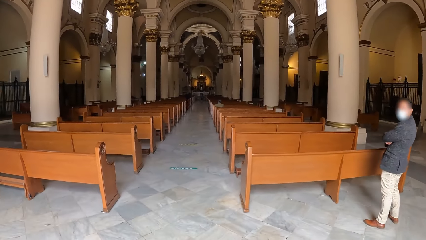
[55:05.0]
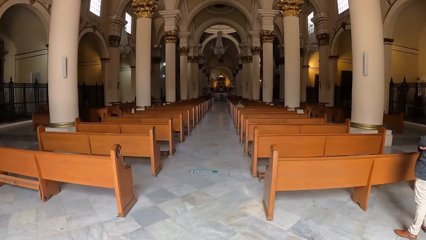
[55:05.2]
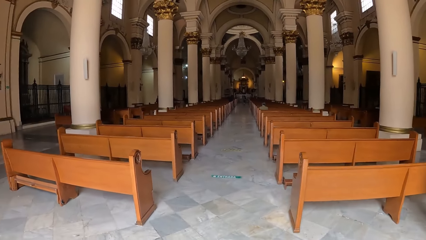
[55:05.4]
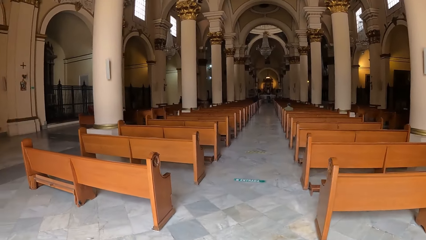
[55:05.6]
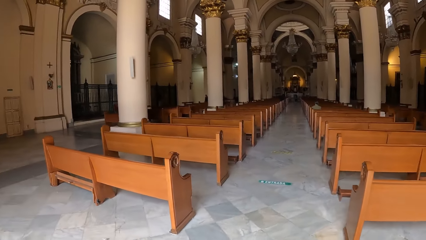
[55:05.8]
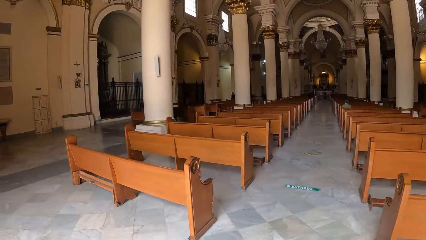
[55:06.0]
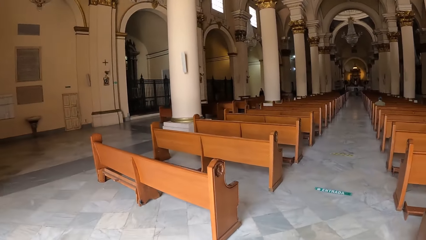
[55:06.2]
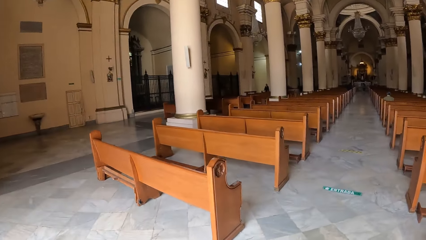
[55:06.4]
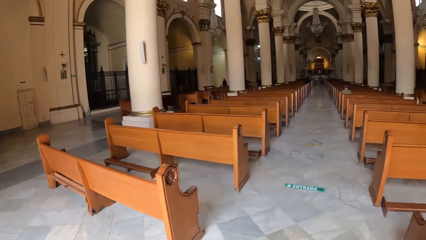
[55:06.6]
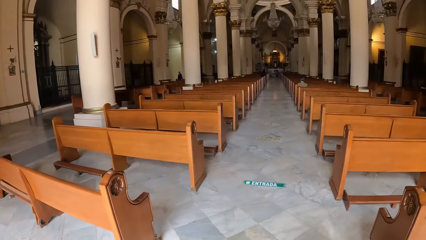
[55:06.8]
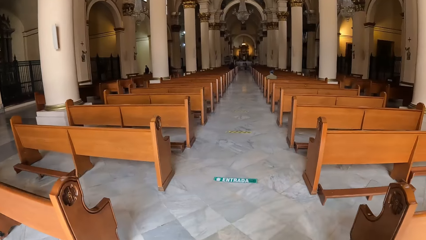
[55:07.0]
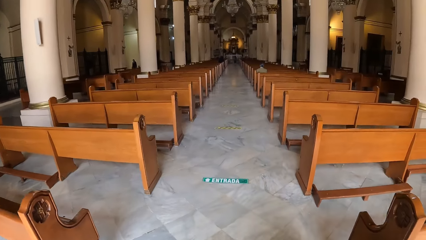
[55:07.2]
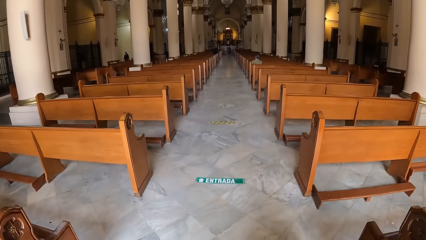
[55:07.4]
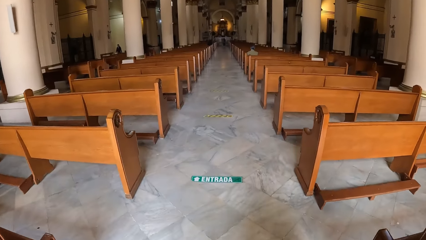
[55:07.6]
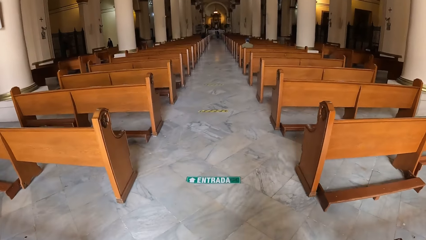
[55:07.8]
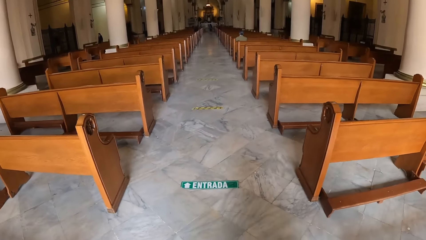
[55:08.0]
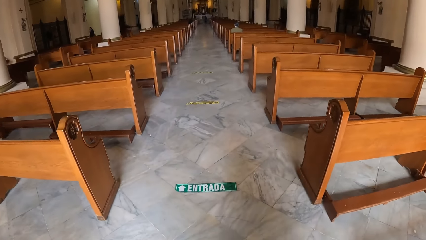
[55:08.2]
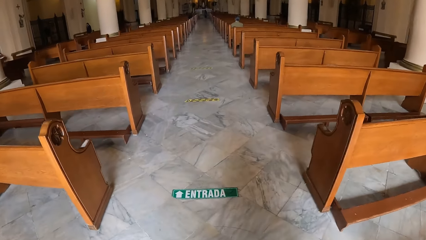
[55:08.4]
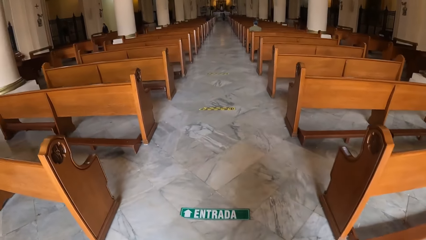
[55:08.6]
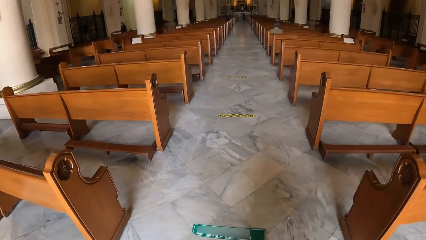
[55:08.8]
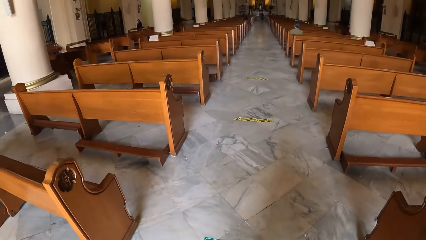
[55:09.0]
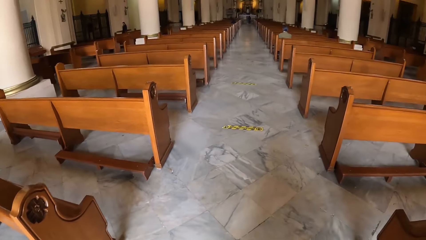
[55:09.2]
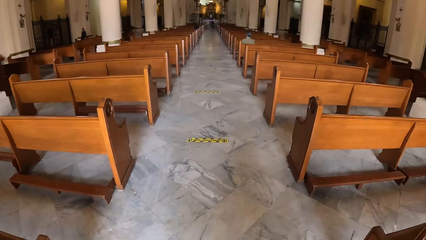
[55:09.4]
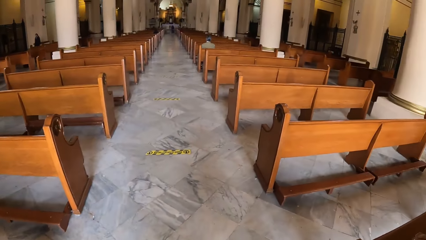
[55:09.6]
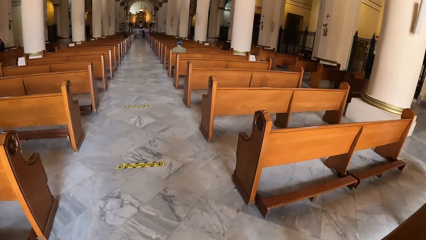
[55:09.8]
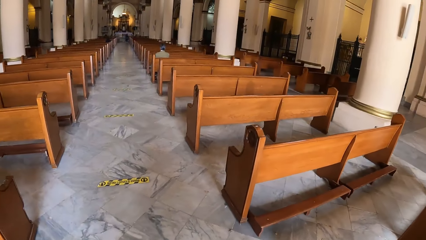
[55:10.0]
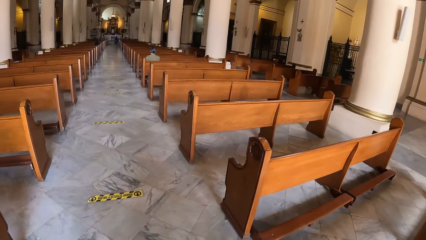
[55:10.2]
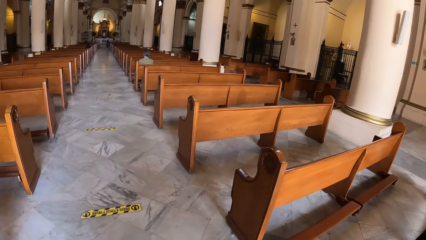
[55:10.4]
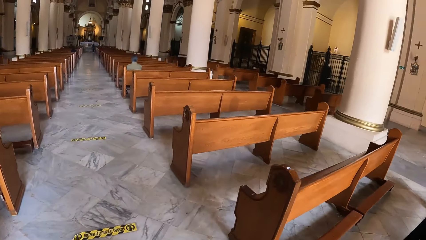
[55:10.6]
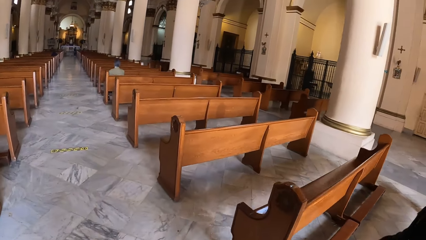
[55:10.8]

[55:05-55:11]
The camera wearer turns around.

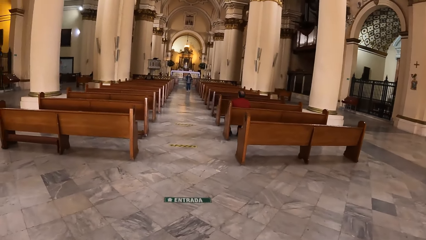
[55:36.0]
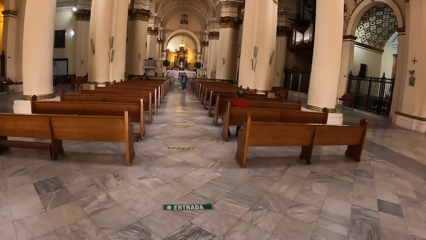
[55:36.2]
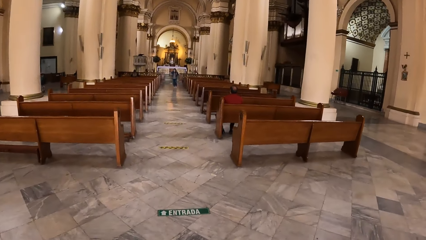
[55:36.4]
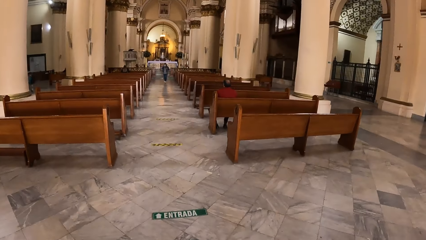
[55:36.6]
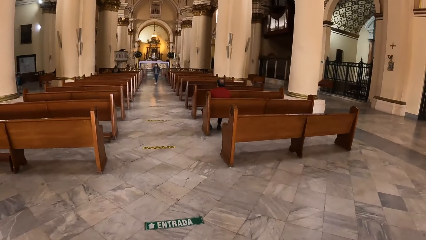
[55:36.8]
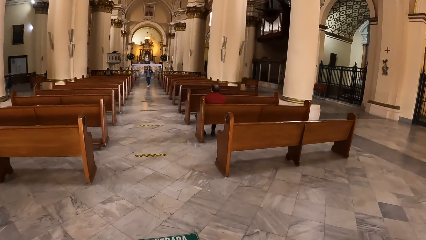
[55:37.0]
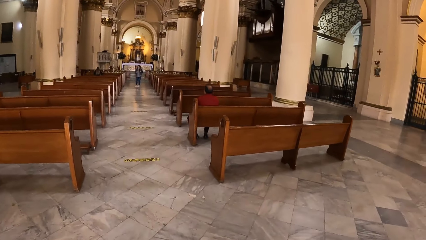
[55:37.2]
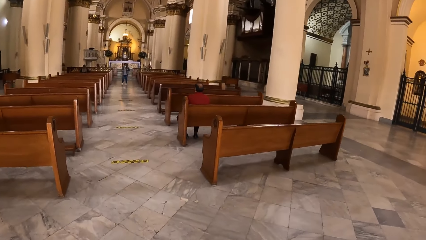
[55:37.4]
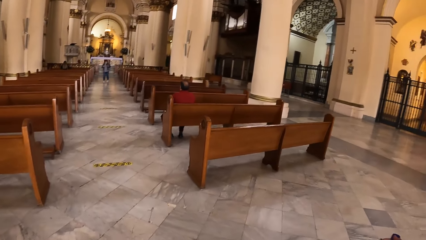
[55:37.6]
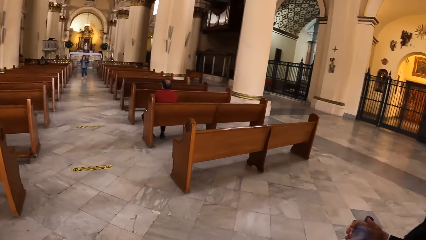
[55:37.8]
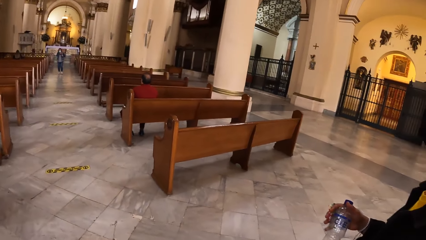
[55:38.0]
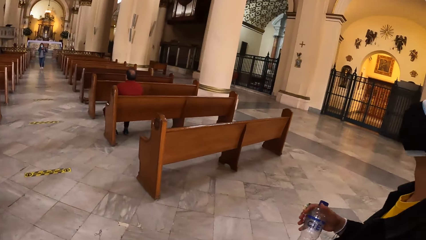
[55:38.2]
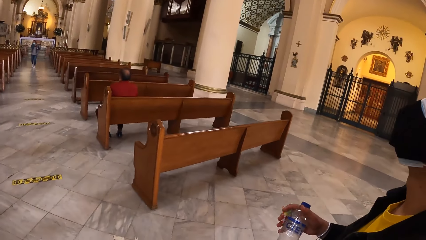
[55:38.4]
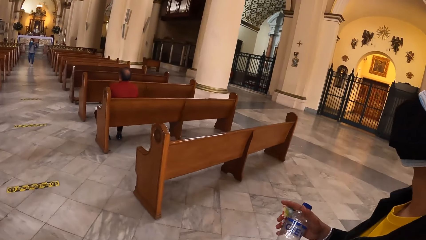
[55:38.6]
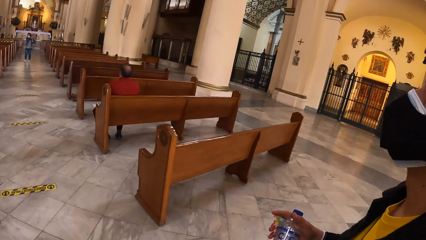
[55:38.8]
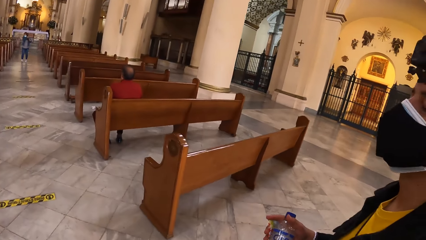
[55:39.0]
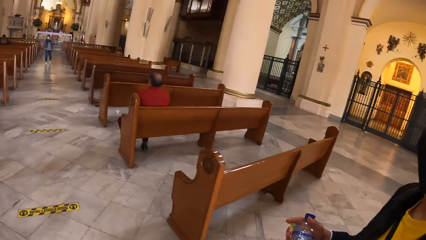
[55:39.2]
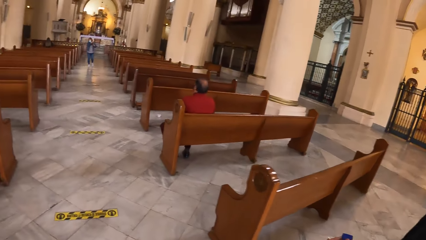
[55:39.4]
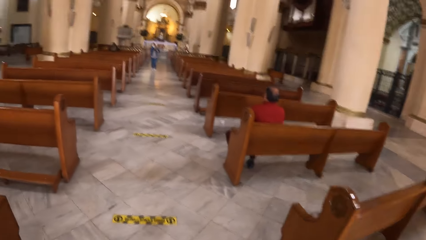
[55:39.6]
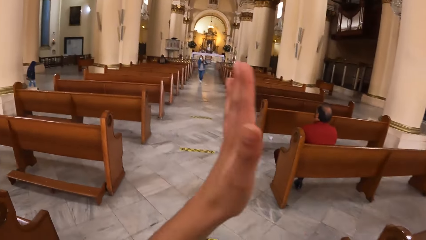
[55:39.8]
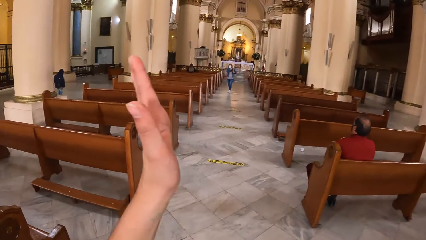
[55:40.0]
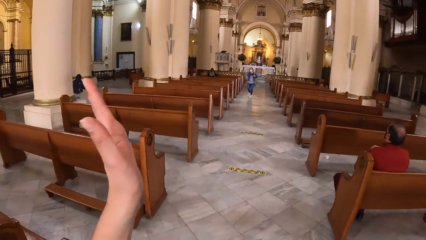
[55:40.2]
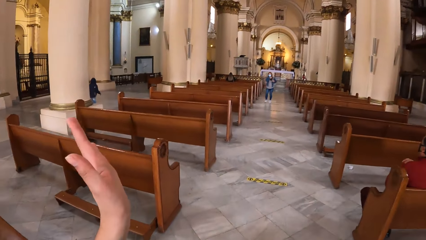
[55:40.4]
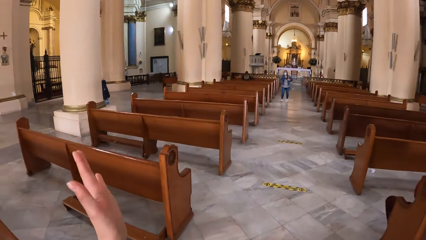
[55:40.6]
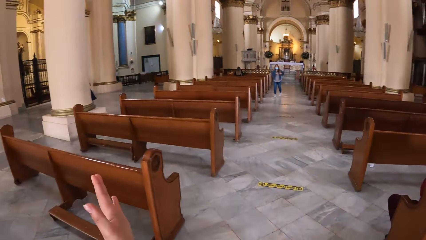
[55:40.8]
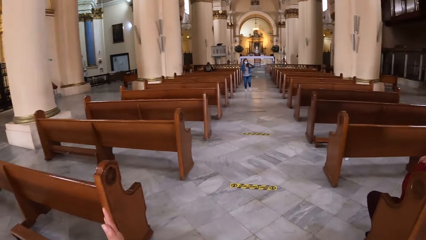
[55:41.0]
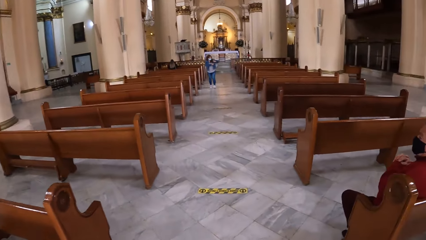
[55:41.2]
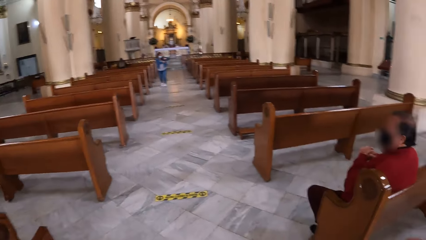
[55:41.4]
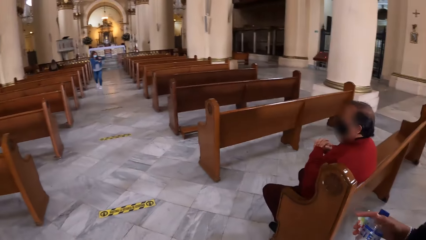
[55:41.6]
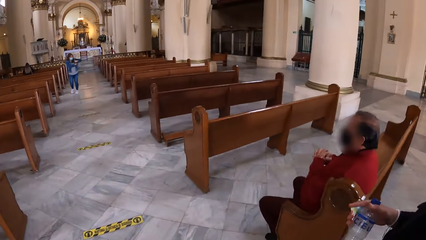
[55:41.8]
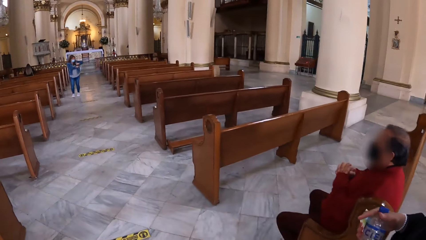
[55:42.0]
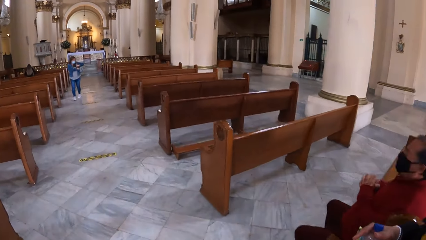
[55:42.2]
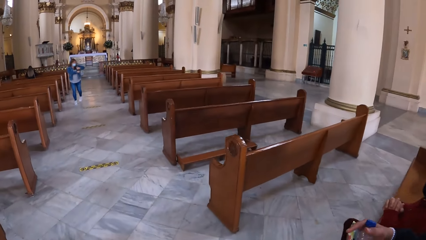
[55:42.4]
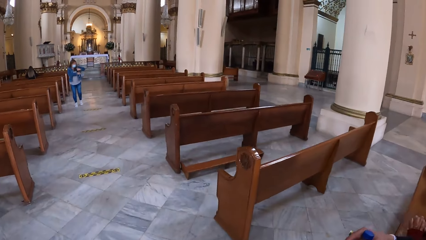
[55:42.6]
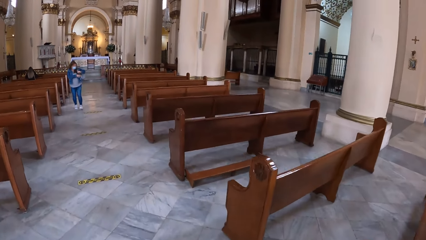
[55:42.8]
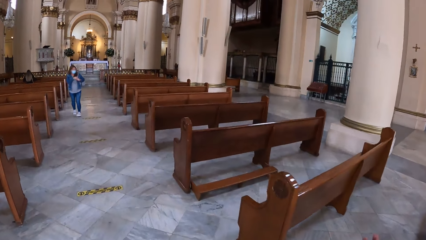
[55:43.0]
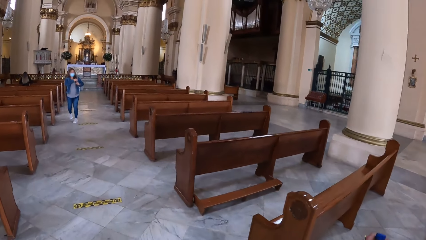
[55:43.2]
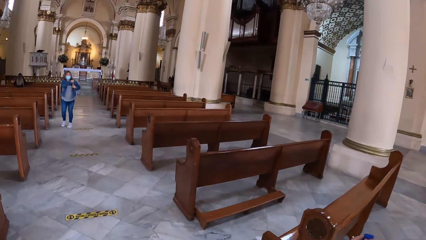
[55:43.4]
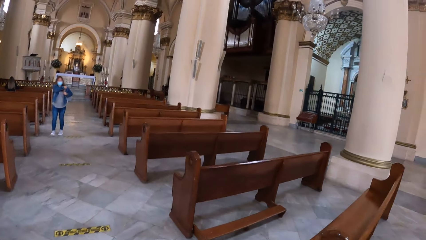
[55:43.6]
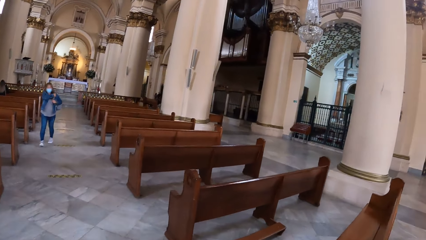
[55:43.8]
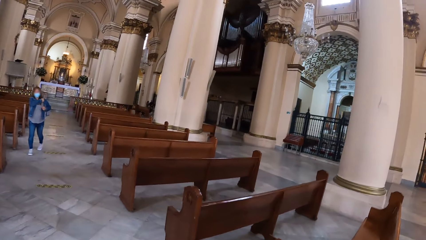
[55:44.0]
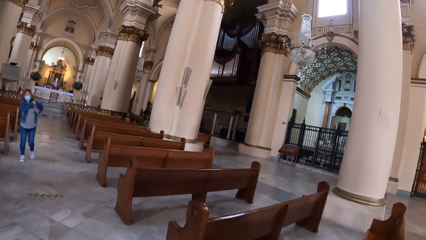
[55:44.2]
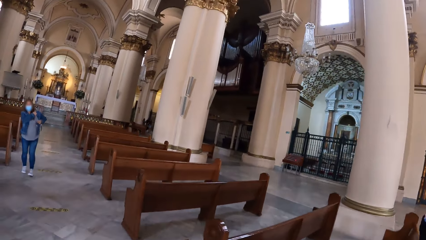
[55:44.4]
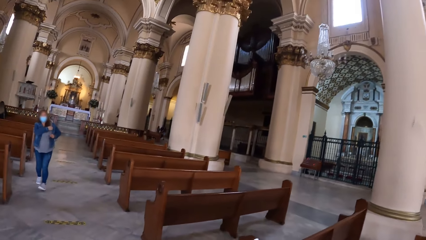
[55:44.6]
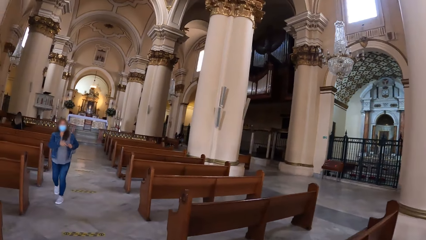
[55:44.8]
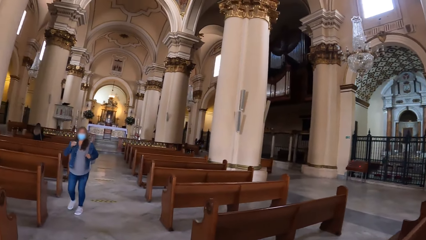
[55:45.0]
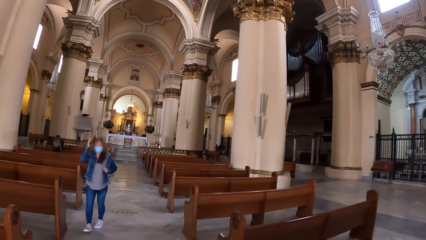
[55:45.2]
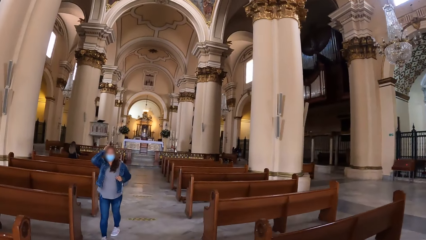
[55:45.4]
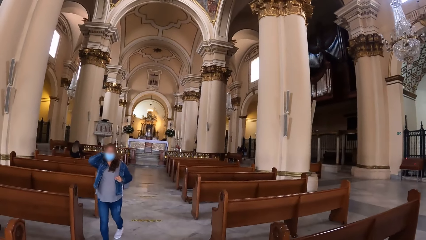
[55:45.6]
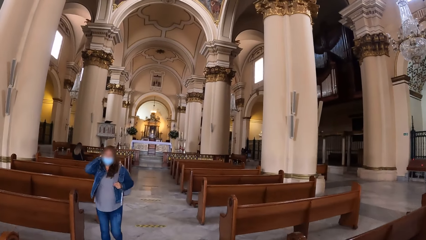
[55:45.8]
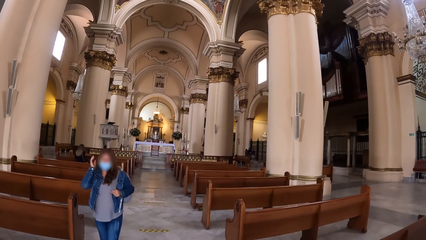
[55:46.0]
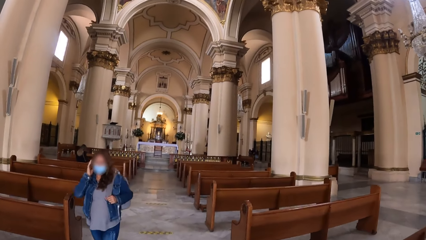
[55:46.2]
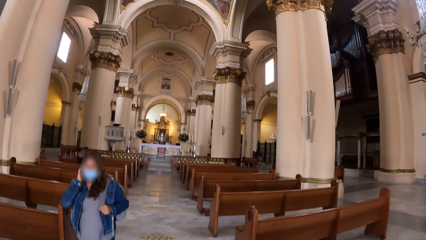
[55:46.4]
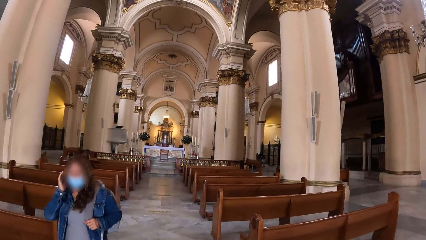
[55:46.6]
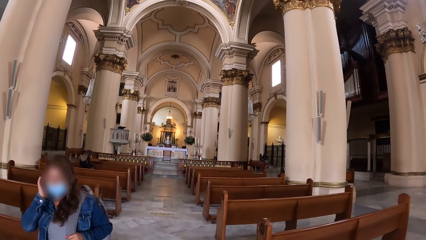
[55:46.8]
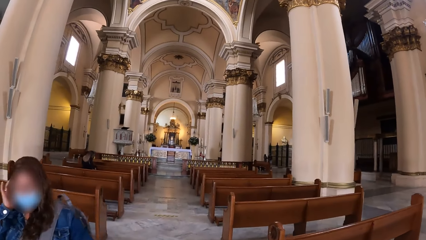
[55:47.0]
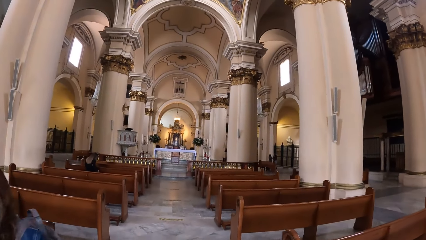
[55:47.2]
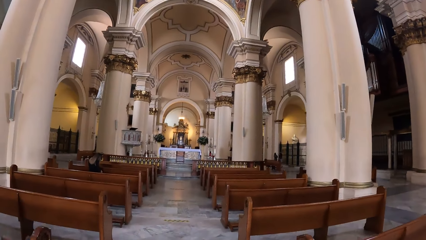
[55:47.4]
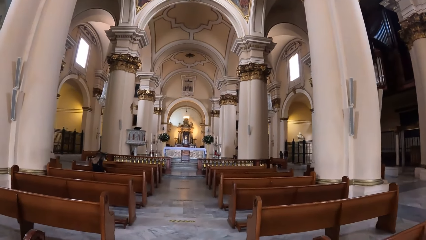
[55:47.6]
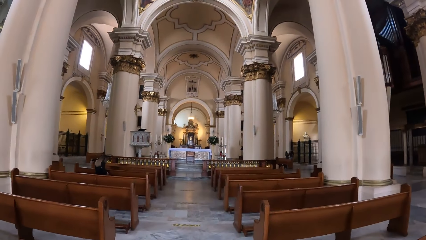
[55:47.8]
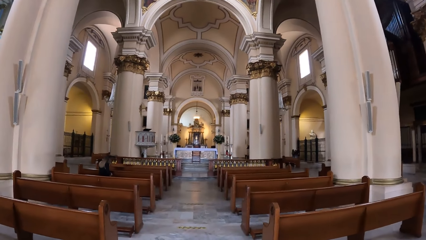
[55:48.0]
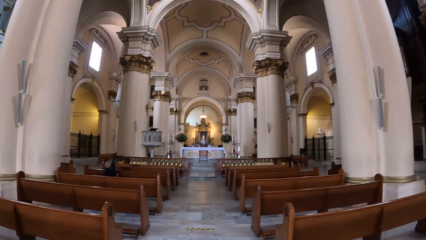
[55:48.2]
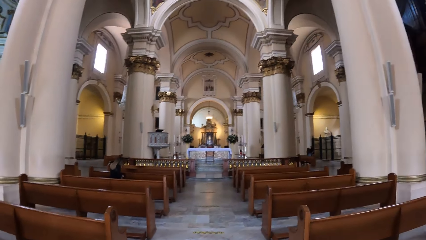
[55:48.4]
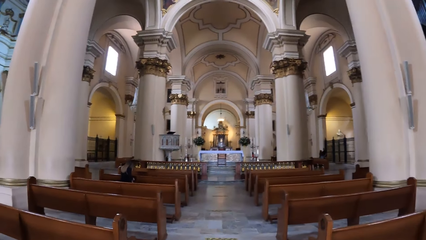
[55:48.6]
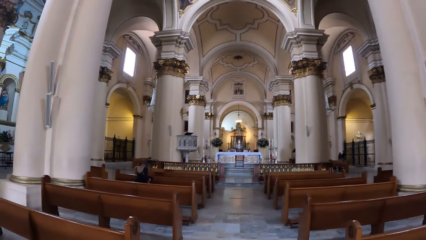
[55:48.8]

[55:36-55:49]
A woman walks towards the camera wearer. The camera wearer raises her left hand. The woman touches her hair with her right hand.
